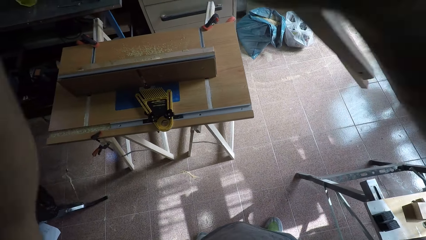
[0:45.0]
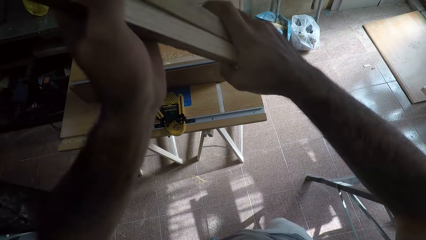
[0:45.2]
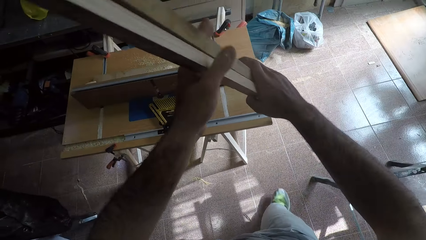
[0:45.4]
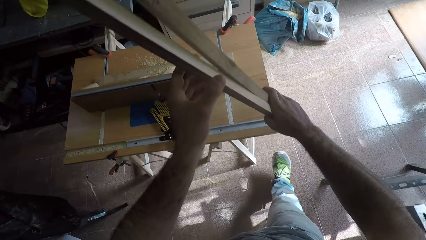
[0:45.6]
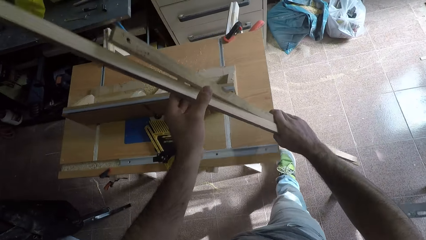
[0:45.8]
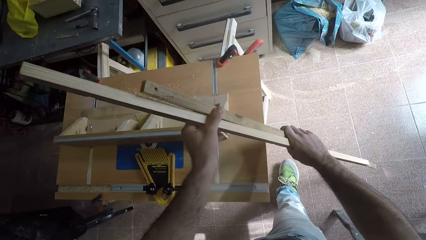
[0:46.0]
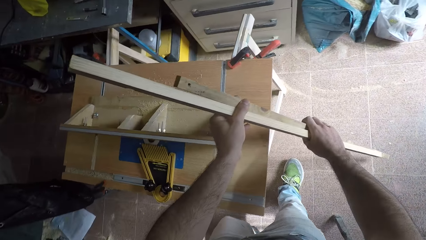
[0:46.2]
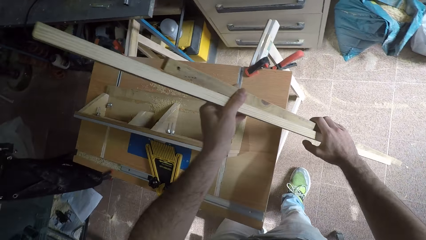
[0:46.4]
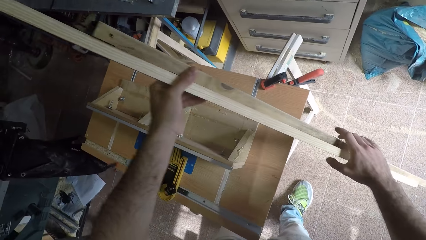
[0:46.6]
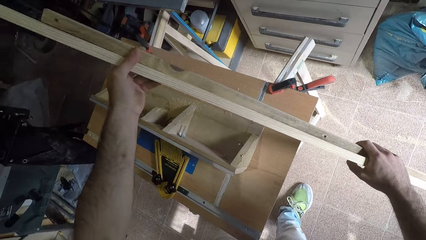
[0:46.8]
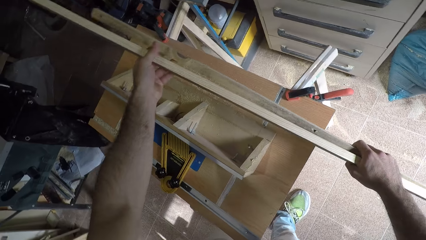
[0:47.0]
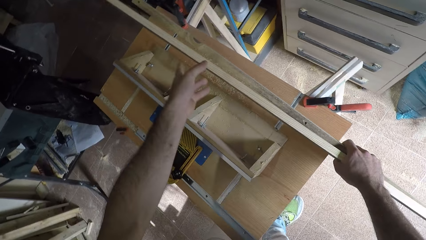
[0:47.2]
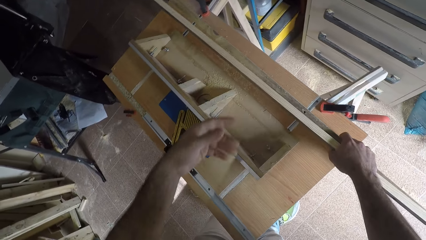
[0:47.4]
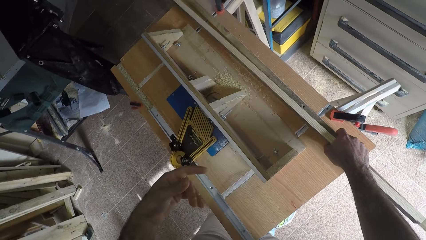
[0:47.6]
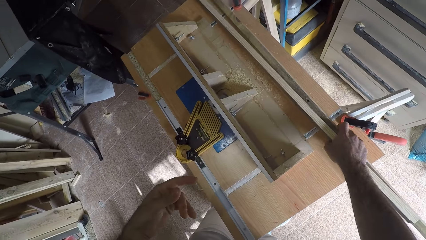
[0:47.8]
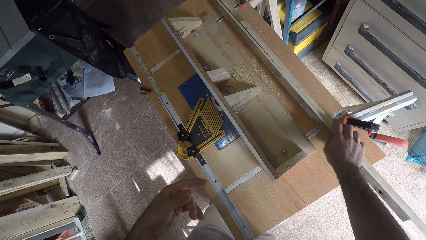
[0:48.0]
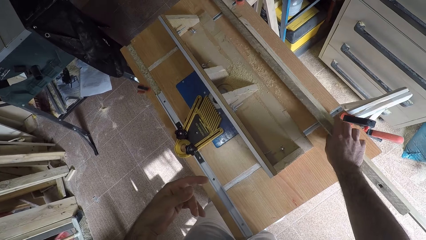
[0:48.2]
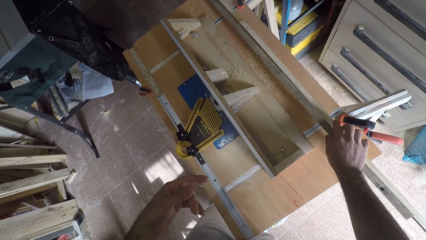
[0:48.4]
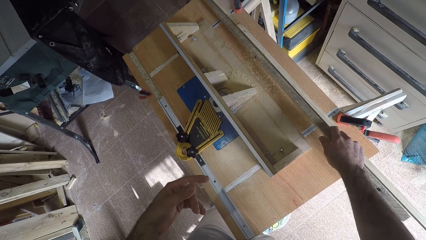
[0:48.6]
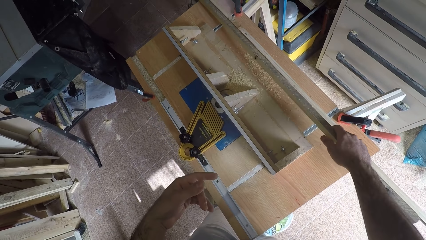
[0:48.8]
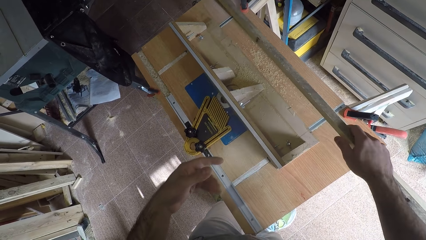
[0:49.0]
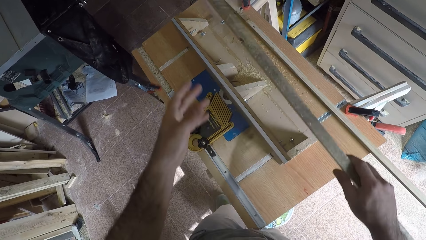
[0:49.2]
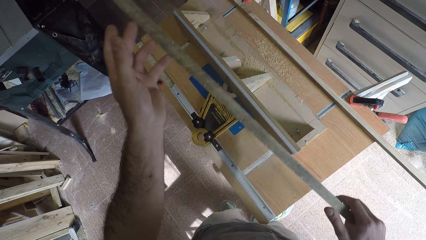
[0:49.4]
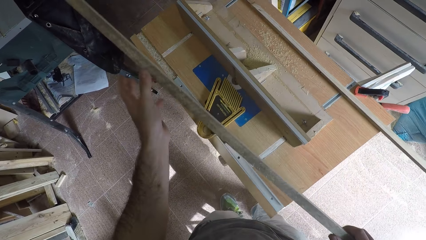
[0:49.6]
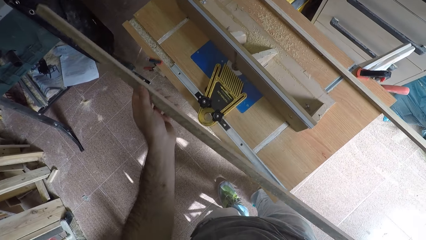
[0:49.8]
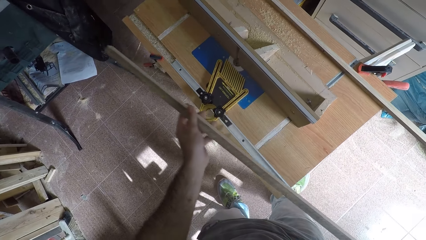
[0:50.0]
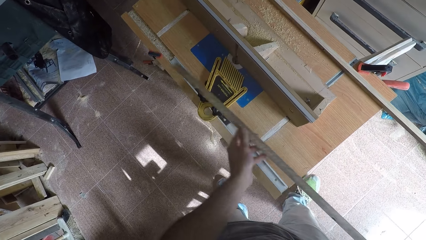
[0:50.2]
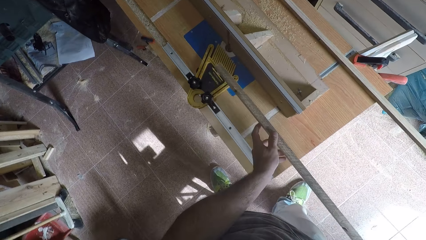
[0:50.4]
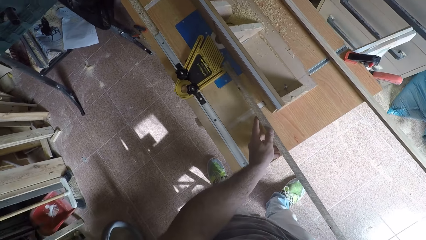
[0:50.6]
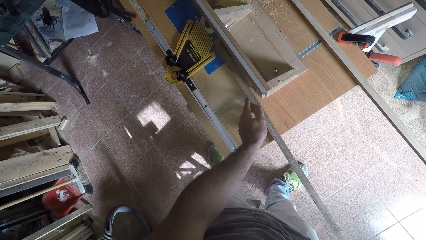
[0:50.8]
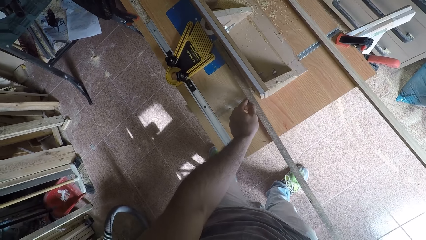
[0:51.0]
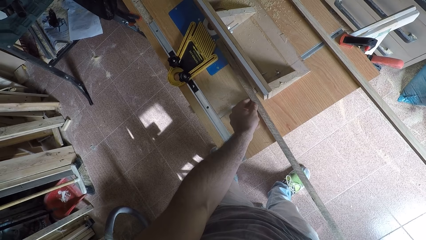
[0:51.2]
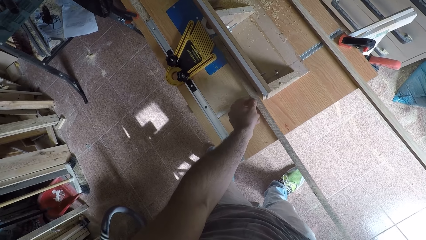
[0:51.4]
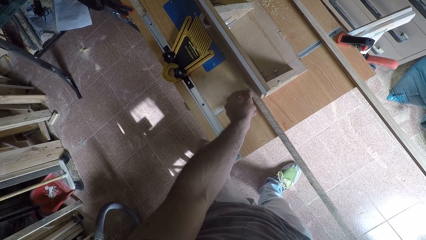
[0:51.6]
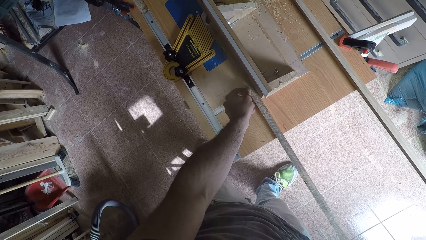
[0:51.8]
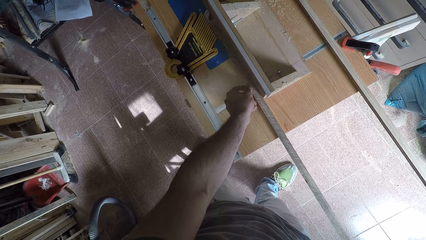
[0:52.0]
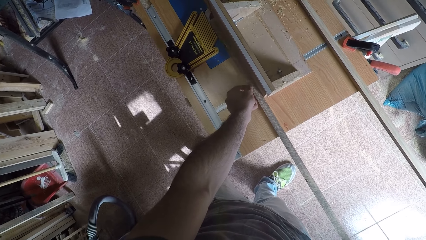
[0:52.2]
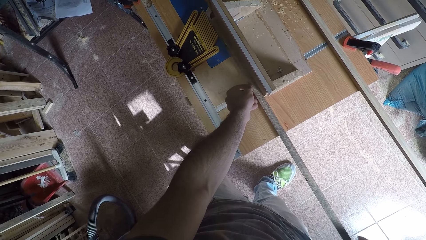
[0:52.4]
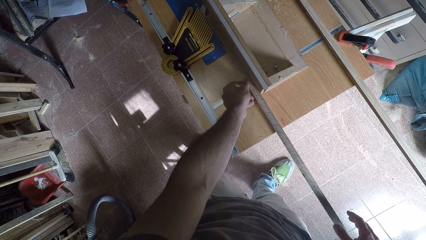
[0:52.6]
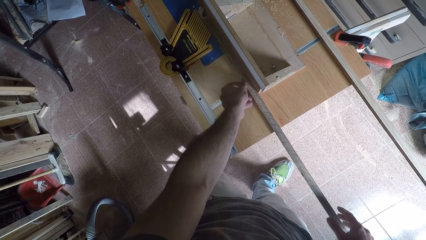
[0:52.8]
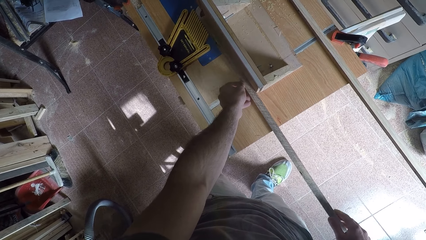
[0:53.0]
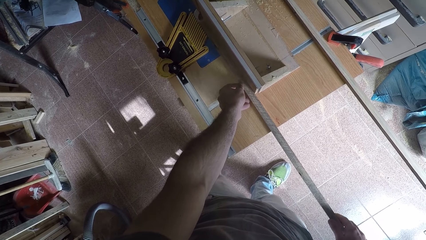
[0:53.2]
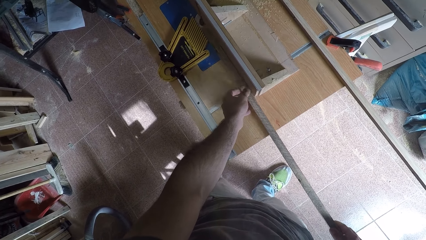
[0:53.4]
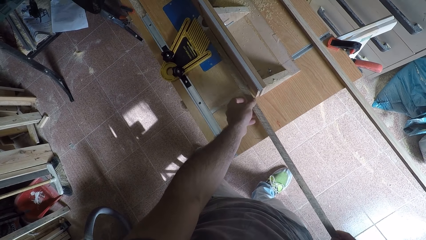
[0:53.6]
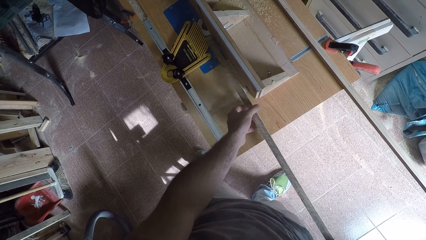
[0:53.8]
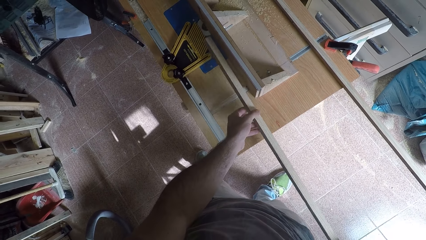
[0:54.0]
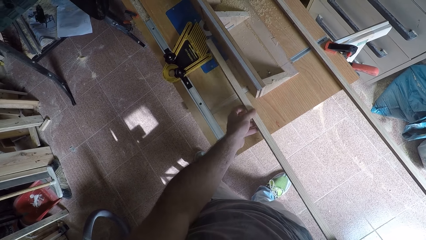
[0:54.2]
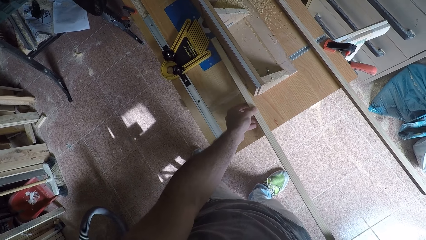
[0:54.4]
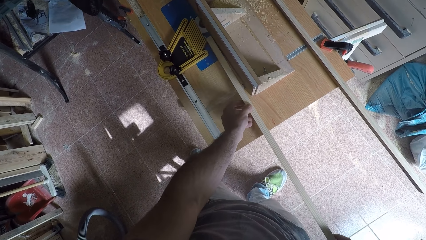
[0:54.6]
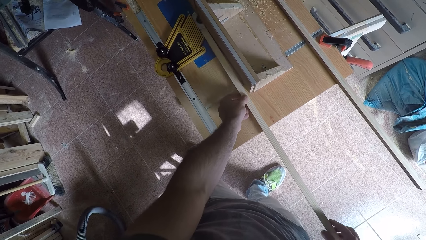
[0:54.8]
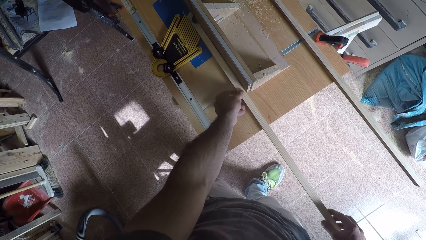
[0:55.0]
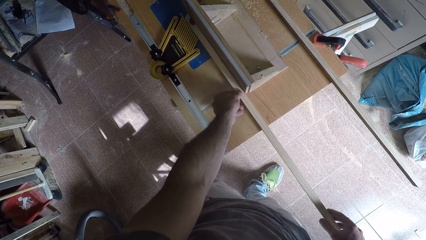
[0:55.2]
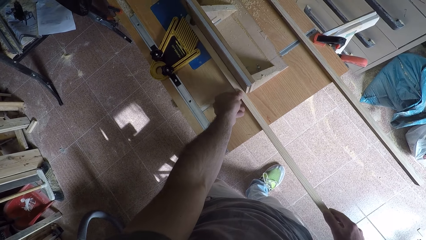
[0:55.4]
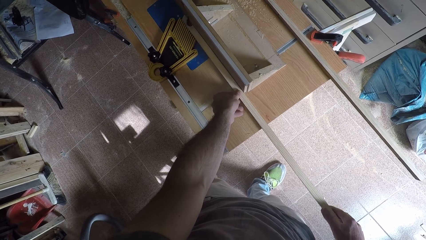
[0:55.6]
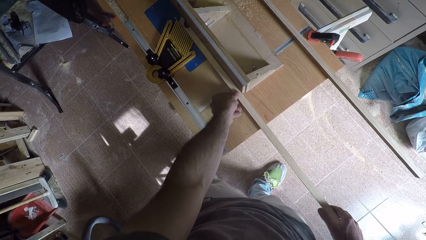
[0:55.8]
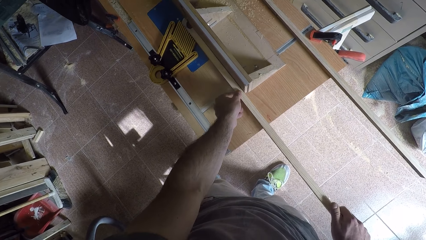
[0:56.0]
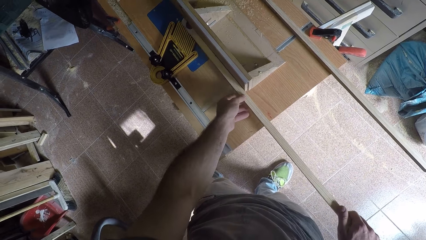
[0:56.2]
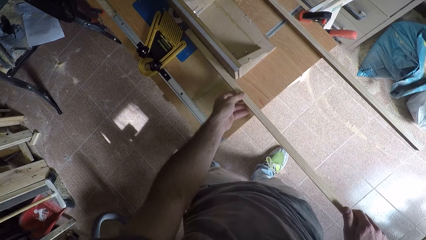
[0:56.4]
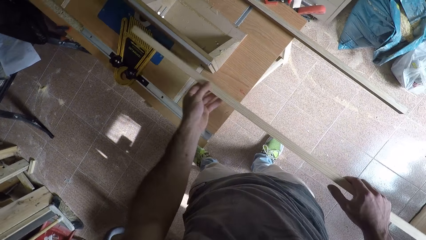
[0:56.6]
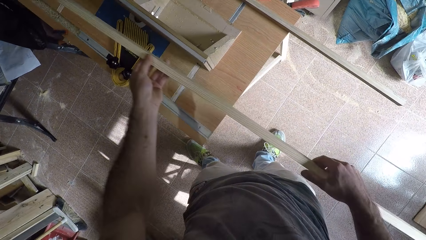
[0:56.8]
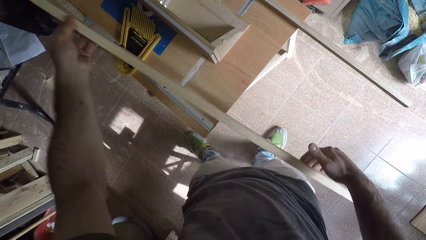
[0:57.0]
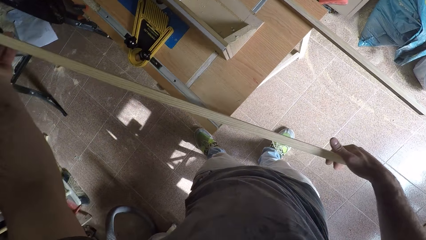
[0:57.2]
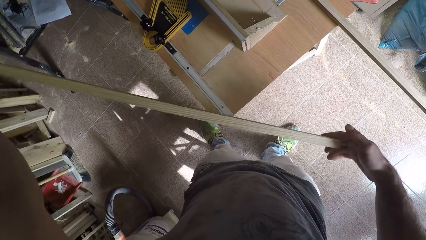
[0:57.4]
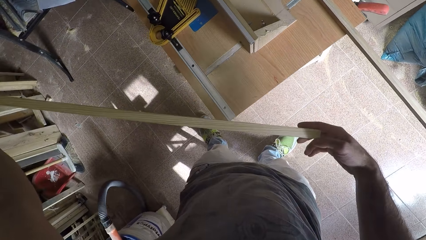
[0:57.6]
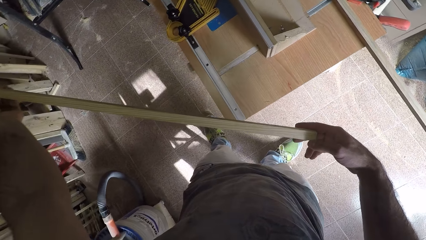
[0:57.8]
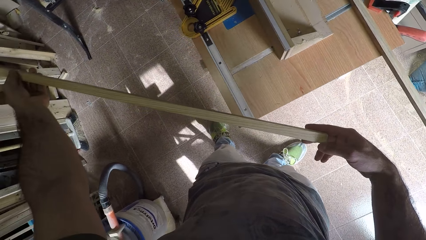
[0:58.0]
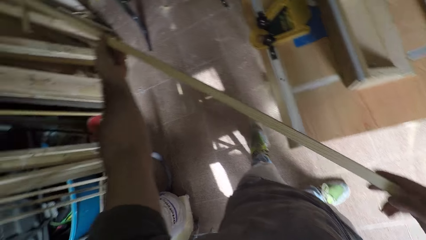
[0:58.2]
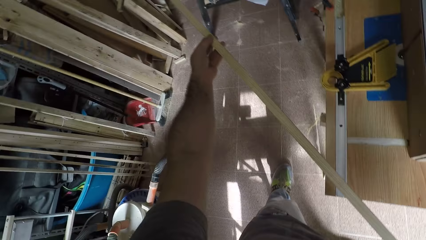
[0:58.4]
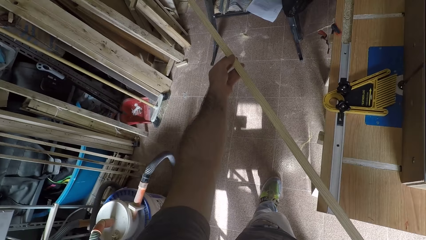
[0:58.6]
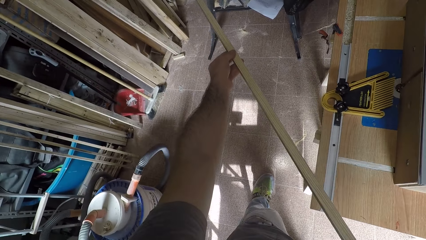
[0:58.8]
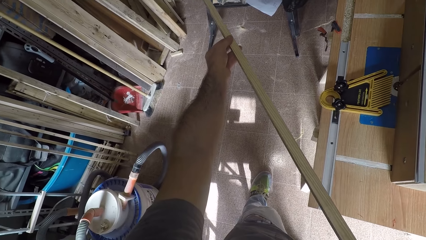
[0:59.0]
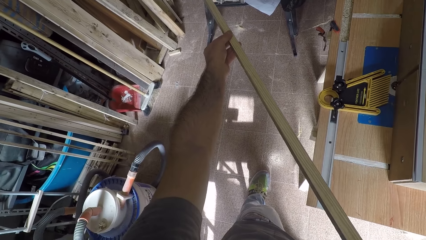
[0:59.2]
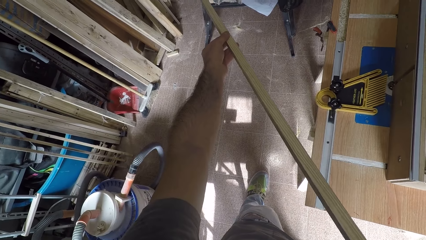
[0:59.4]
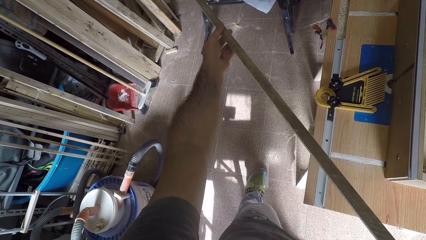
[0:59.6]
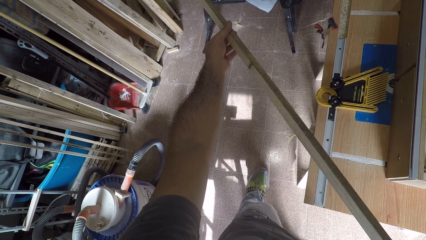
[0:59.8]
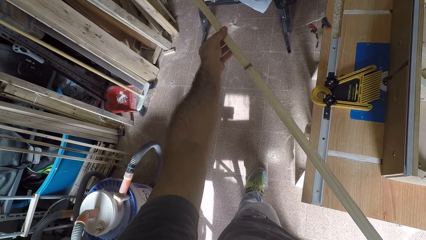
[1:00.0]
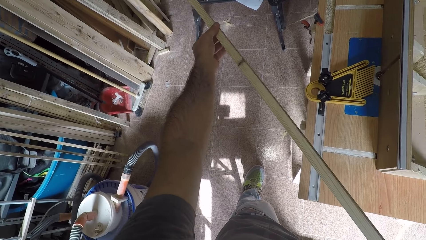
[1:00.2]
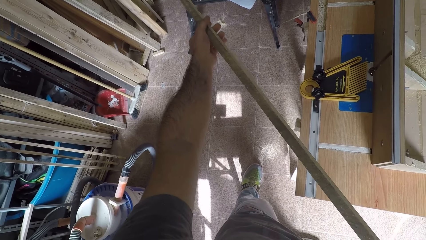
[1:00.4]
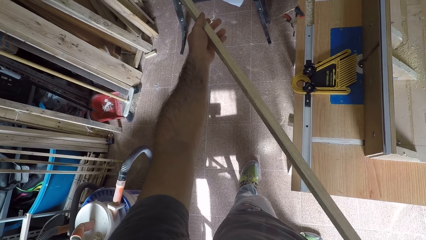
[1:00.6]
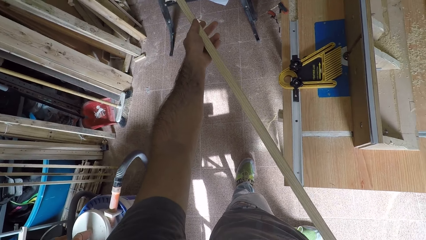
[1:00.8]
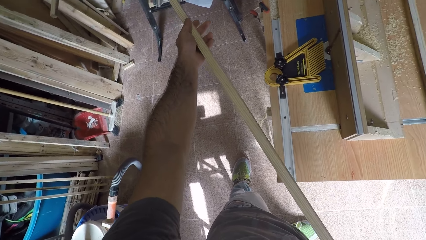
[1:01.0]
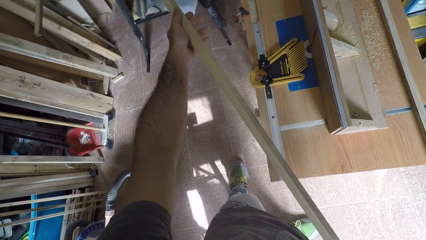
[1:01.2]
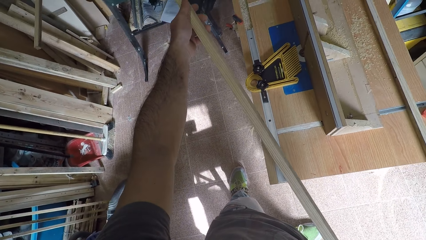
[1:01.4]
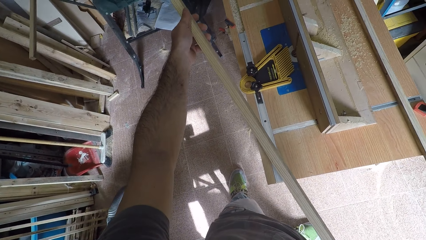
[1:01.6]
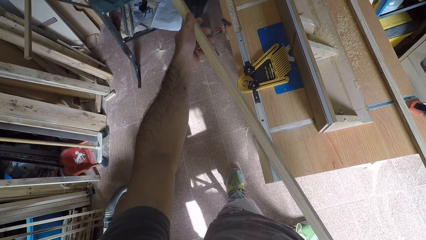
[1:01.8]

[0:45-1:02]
The camera wearer drops the two pieces of wood on the wood planer or router table. They pick one of the two pieces of wood from the wood planer. They place the timber on the router table starter pin. They turn the timber. They lift the timber from the router table. They inspect the wood.
